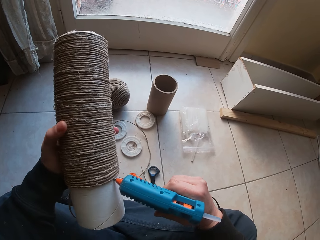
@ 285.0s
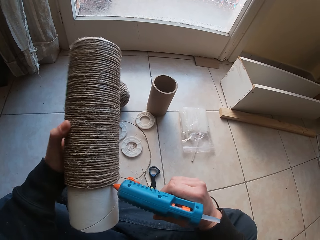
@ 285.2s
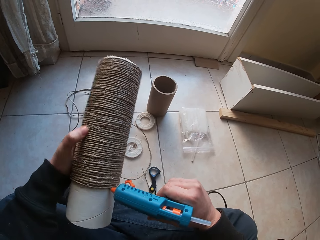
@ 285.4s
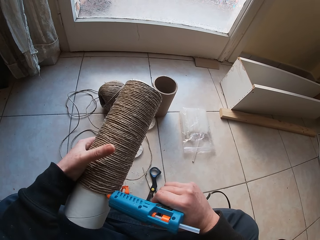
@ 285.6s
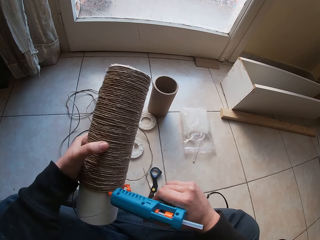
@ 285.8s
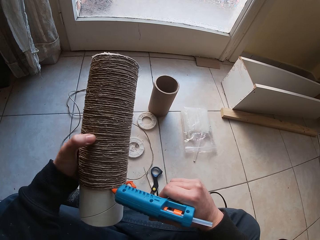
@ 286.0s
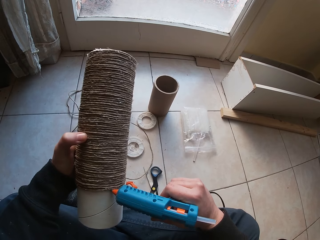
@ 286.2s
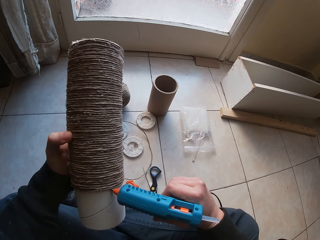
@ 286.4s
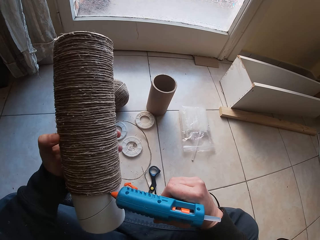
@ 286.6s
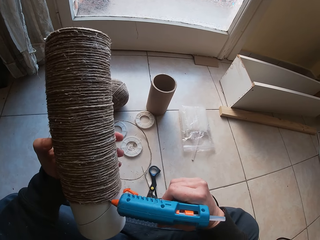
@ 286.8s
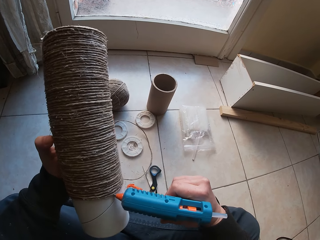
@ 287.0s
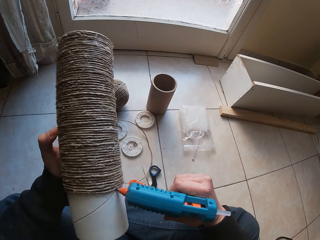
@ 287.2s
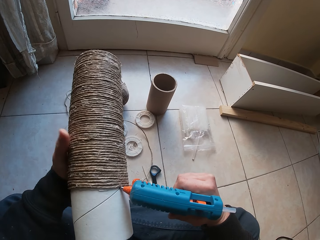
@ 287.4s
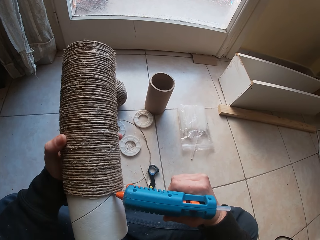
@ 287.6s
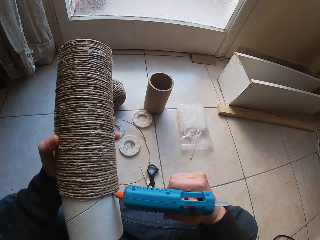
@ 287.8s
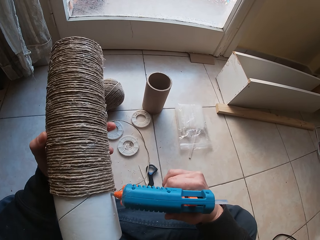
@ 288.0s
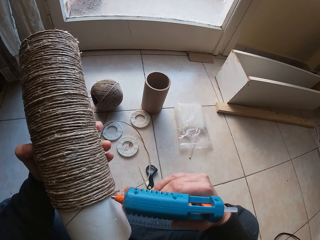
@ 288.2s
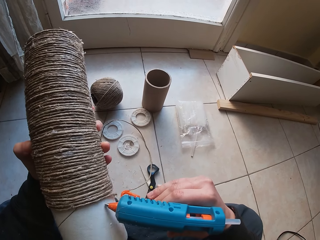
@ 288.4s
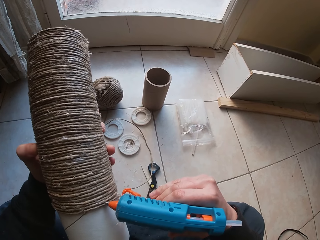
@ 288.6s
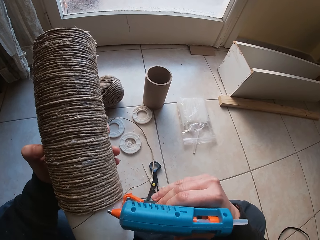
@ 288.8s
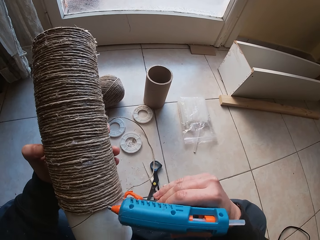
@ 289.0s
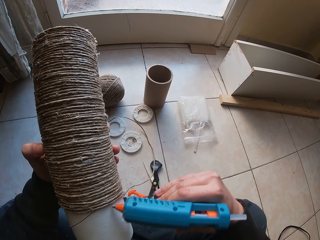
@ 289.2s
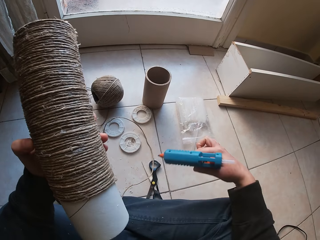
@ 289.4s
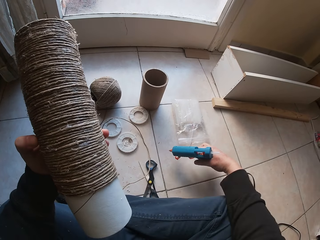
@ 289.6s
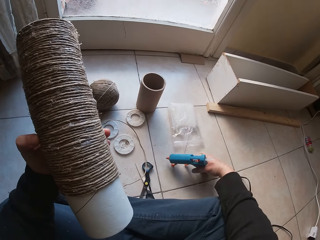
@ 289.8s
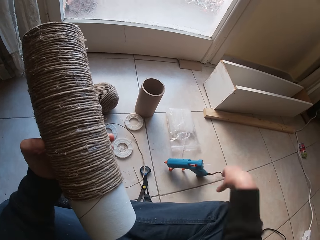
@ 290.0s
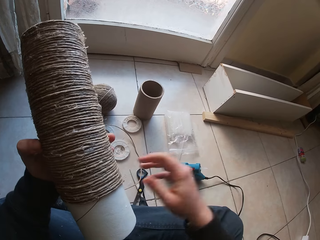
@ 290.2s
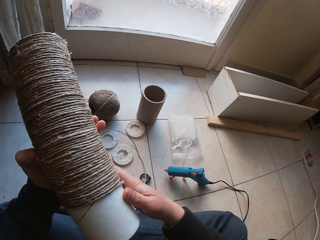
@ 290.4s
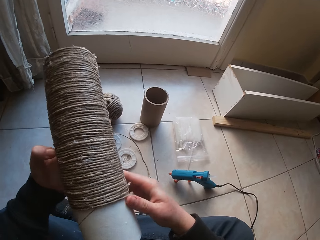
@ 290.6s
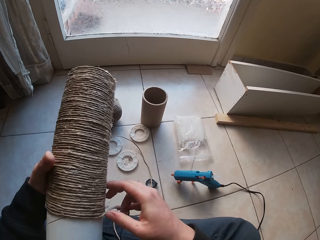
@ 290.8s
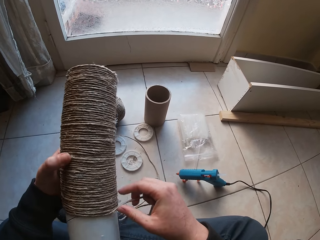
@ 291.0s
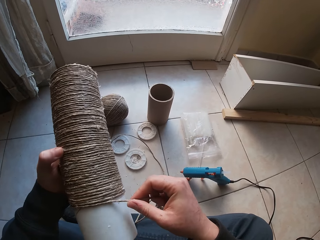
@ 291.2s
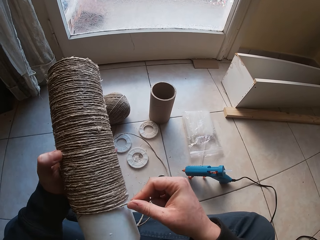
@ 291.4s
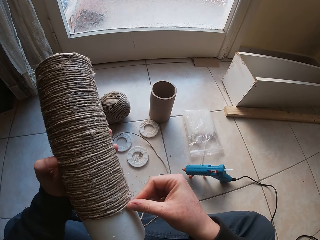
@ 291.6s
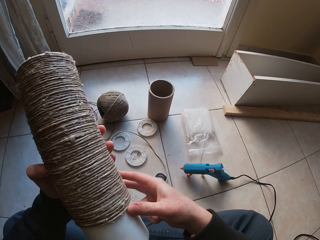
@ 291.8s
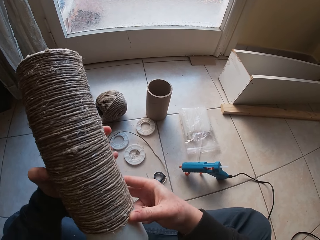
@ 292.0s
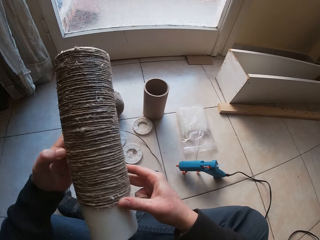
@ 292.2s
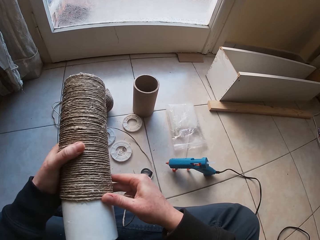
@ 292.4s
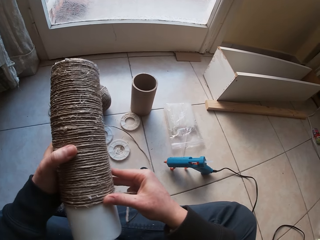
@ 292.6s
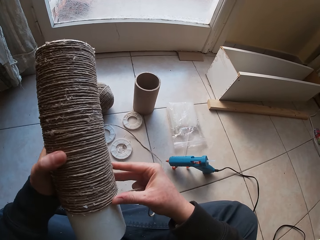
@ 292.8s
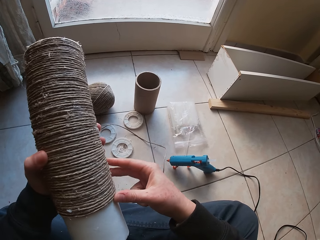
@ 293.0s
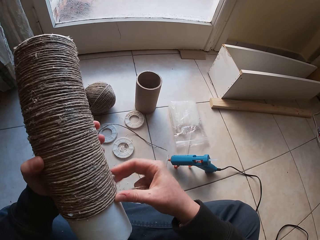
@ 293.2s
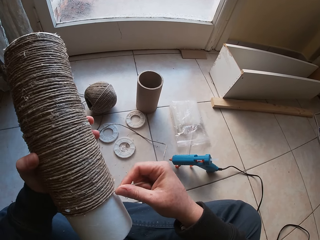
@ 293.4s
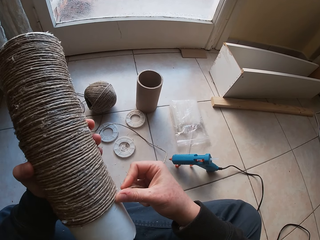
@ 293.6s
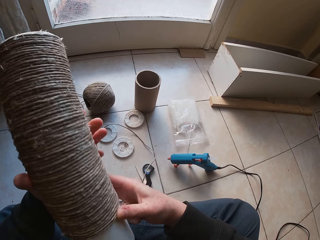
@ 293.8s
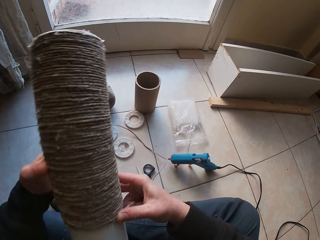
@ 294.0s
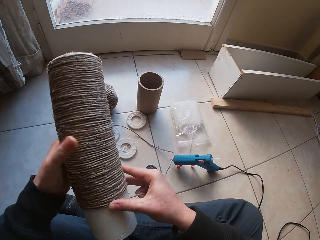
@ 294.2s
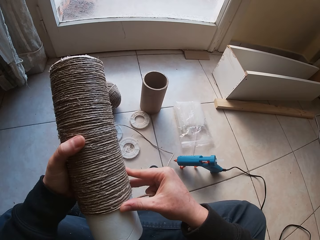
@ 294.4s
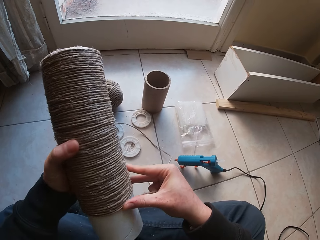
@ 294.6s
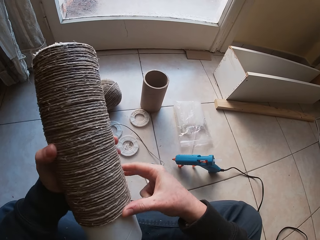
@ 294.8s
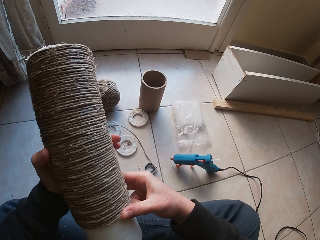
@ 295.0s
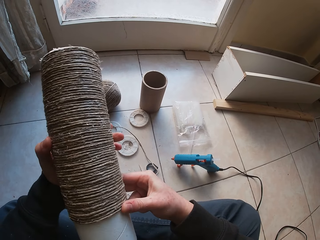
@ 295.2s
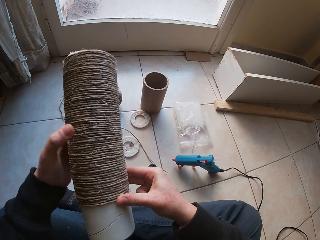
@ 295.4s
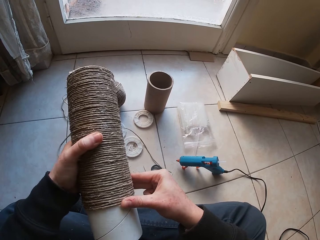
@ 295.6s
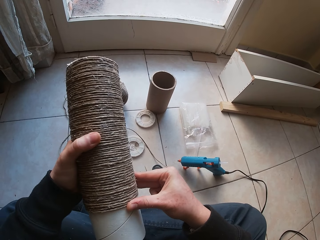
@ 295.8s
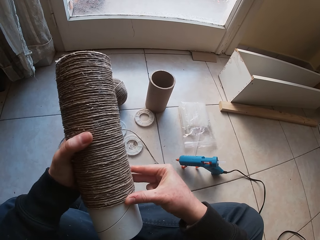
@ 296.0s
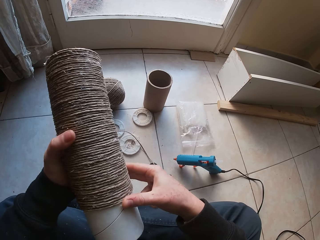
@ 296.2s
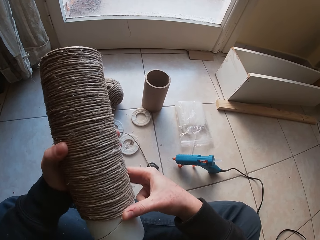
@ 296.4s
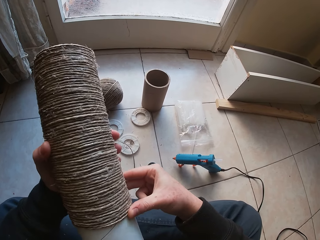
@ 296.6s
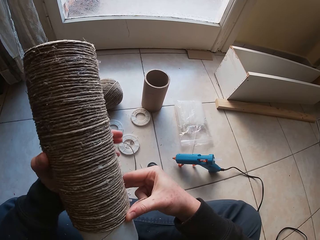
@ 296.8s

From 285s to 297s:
The camera wearer puts the glue gun on the floor with his right hand. He puts the rope round the tubular cardboard with his right hand.

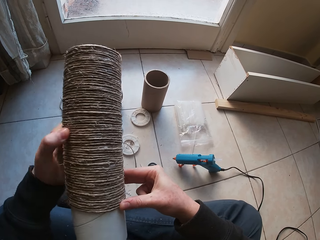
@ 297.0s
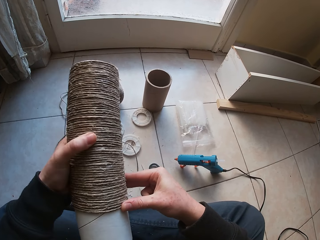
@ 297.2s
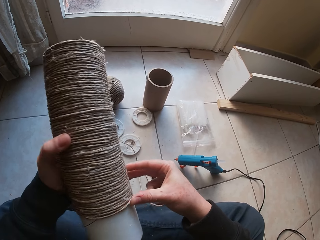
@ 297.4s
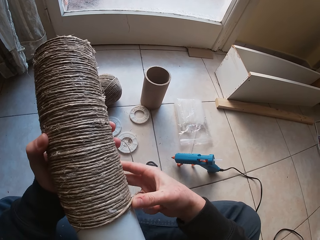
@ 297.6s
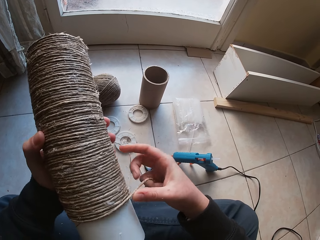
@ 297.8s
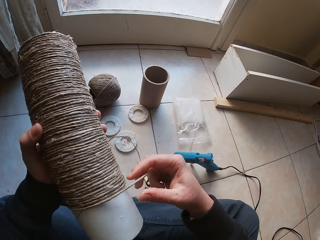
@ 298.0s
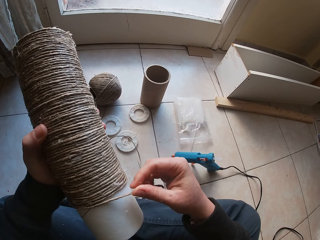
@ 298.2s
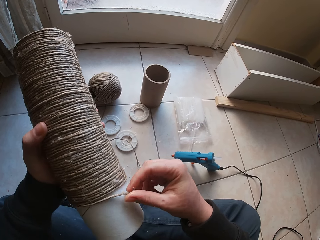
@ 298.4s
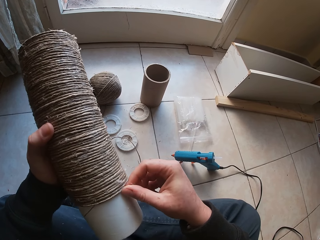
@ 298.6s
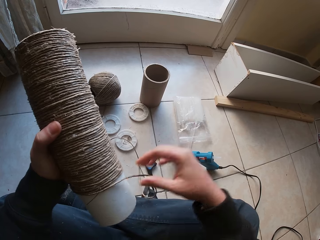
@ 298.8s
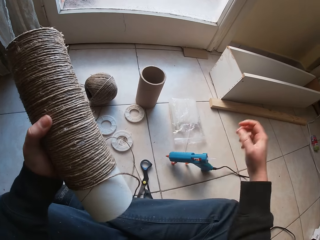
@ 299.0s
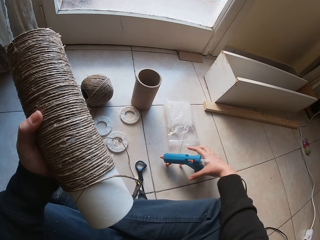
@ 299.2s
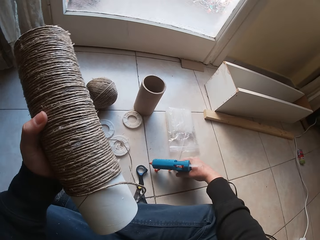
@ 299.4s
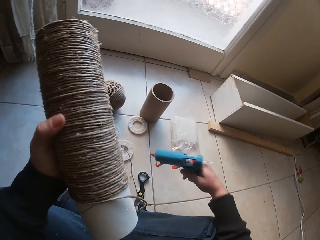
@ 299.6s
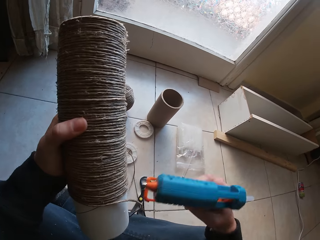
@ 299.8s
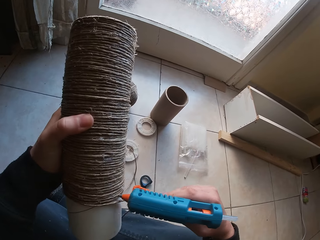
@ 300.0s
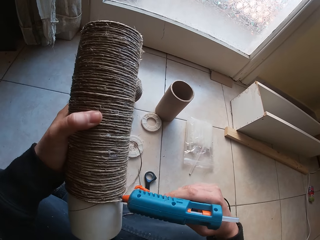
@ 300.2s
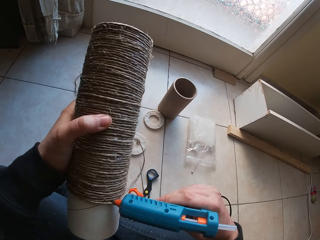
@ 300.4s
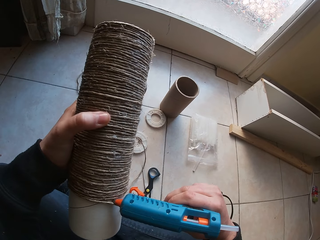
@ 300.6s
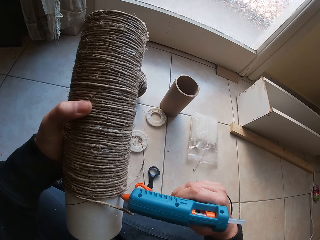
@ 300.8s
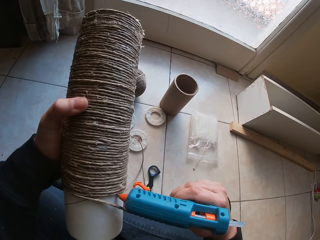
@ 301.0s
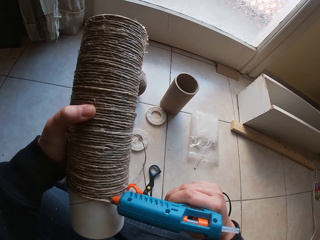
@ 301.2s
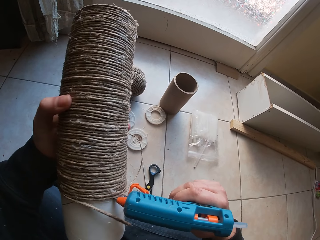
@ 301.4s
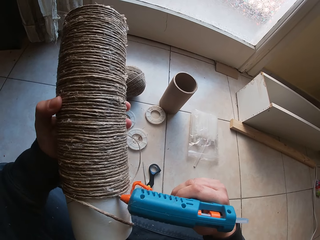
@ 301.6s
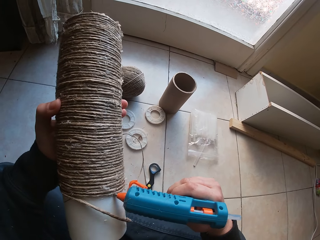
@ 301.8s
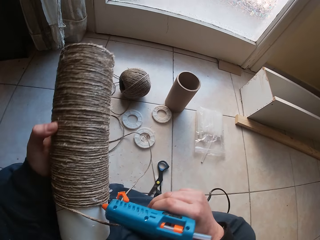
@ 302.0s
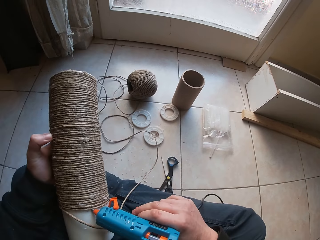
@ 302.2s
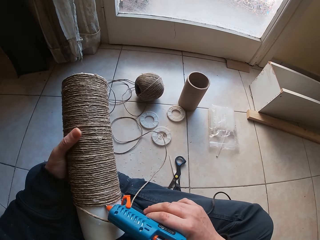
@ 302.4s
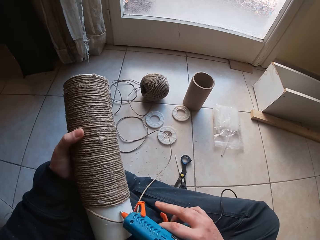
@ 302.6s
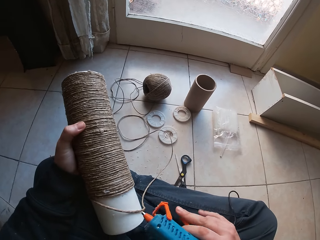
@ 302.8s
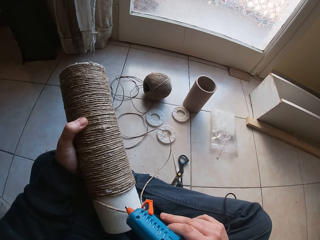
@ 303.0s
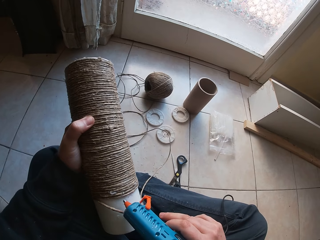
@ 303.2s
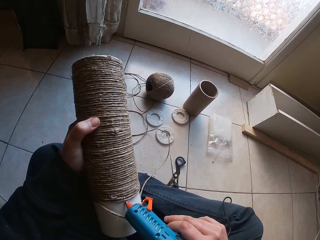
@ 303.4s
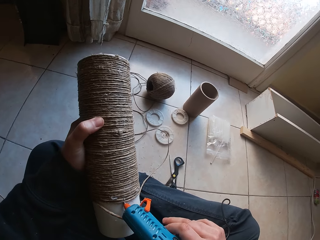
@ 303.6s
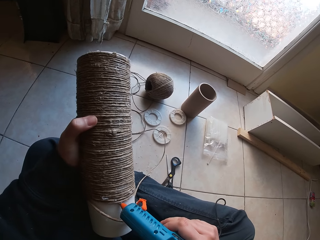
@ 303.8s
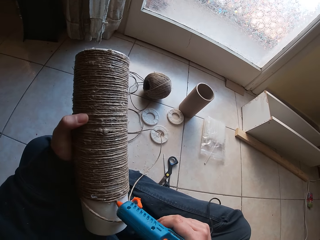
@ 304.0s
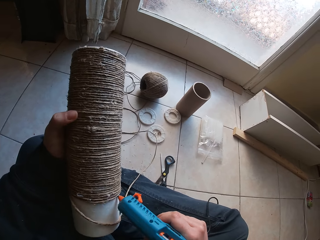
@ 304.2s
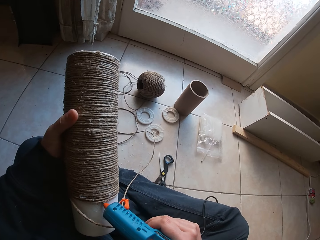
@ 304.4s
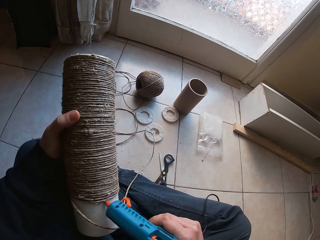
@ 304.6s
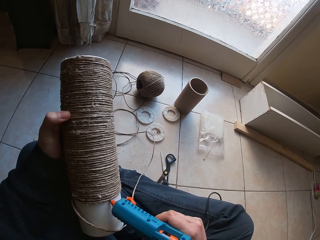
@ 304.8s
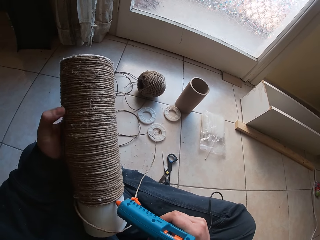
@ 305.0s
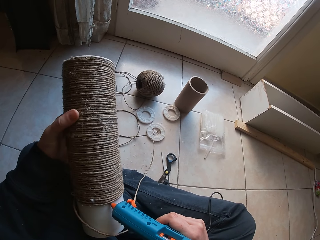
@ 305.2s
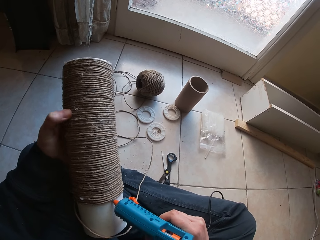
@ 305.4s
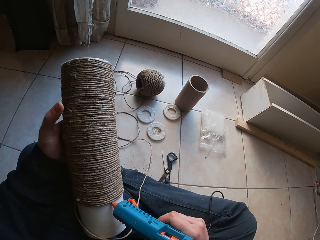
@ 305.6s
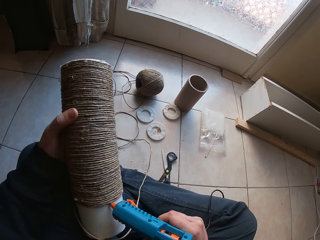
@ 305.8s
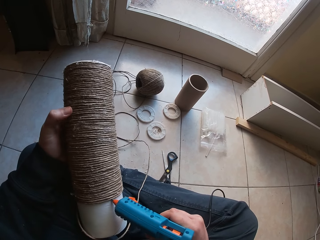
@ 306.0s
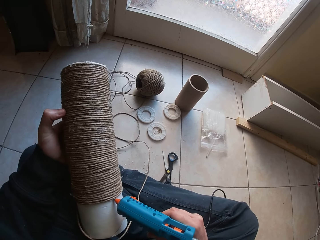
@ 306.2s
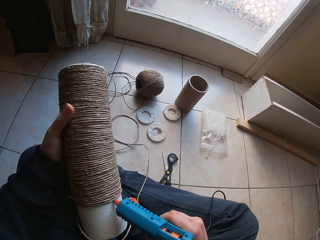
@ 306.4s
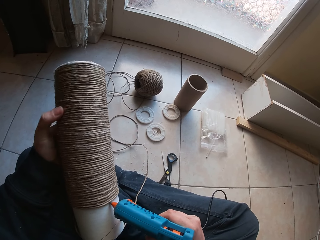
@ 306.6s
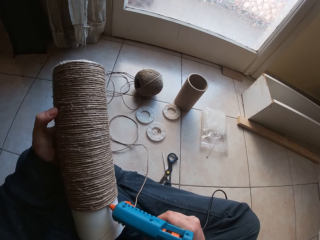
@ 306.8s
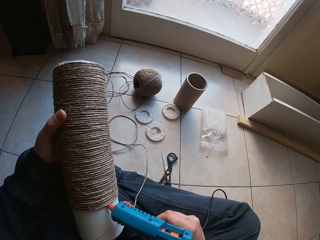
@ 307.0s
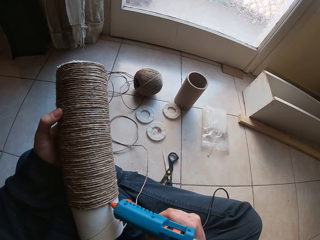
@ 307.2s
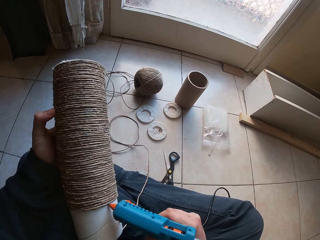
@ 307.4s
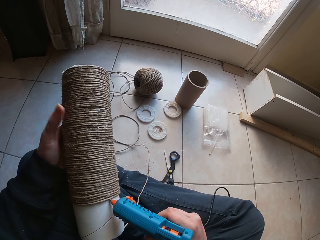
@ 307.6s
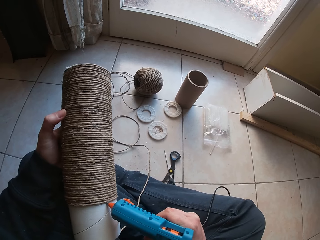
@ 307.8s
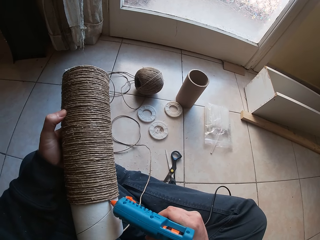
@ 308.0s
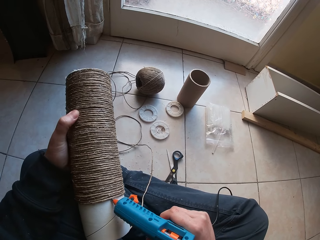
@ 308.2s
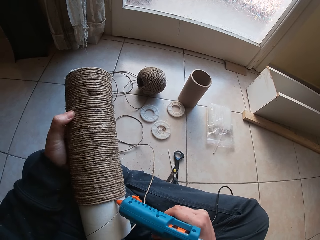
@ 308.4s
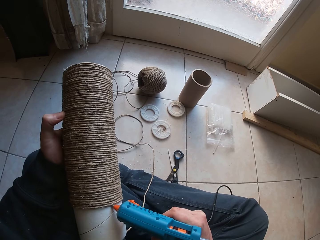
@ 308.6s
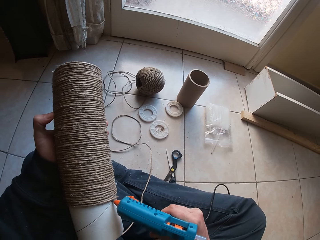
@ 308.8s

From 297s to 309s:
The camera wearer picks up the glue gun from the floor with his right hand. He applies glue to the craft with the glue gun in his right hand.
